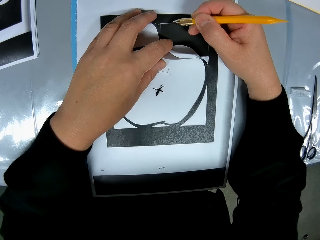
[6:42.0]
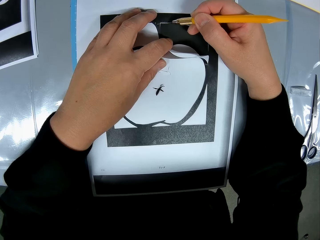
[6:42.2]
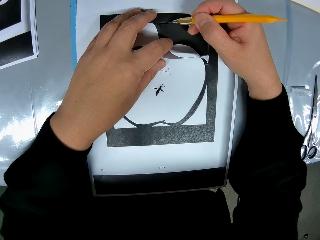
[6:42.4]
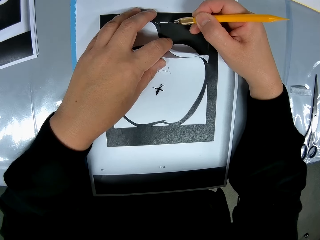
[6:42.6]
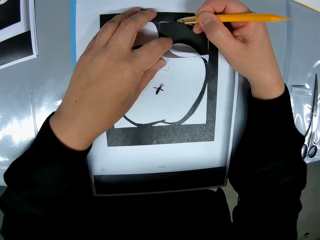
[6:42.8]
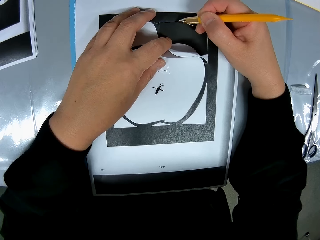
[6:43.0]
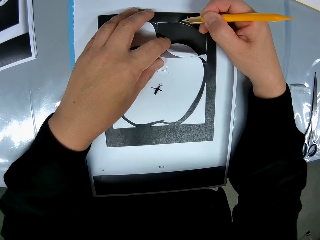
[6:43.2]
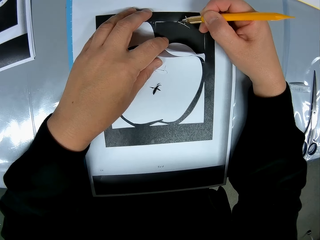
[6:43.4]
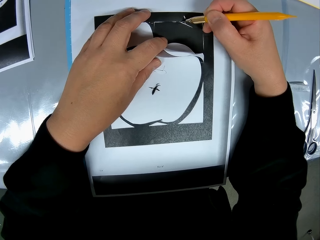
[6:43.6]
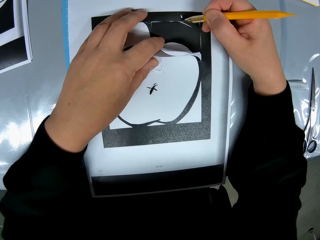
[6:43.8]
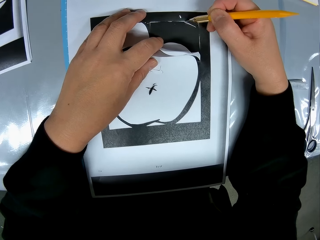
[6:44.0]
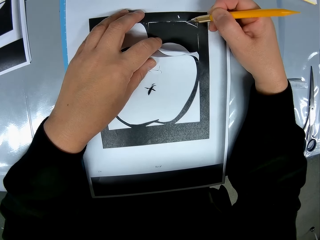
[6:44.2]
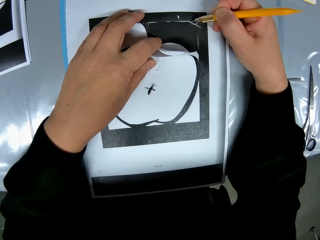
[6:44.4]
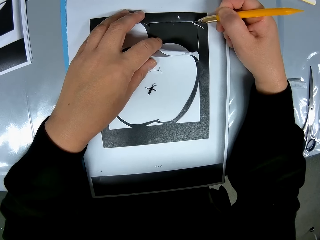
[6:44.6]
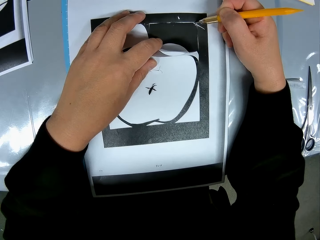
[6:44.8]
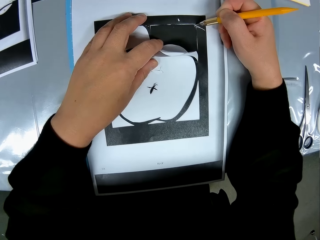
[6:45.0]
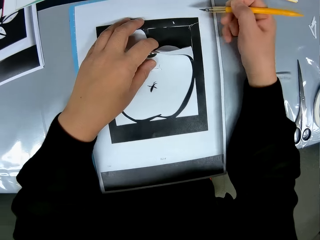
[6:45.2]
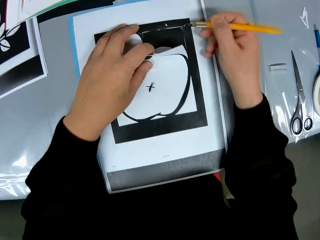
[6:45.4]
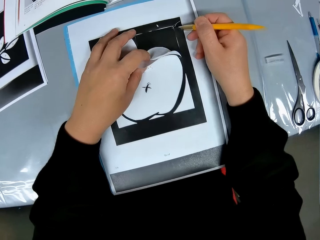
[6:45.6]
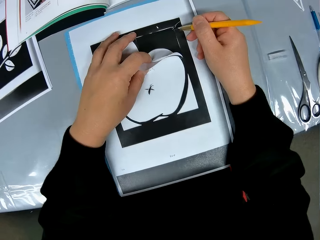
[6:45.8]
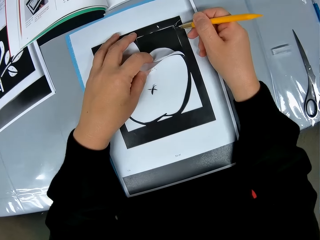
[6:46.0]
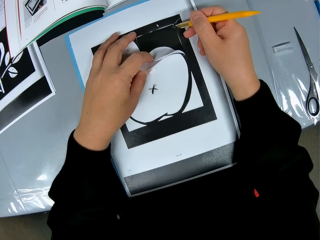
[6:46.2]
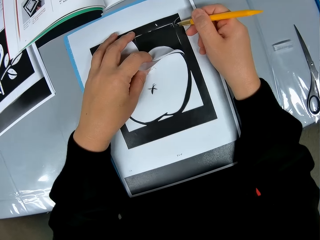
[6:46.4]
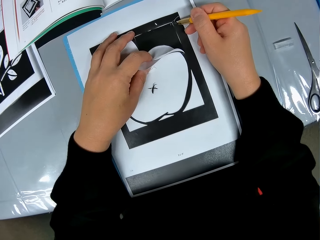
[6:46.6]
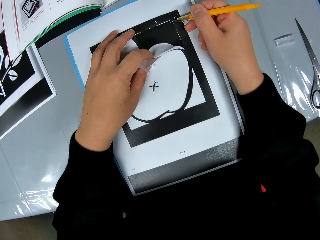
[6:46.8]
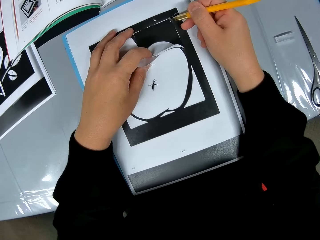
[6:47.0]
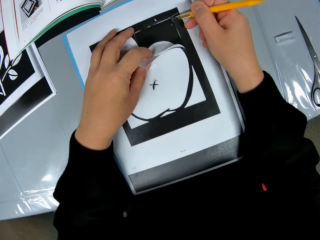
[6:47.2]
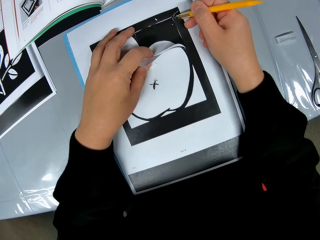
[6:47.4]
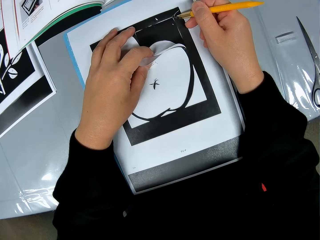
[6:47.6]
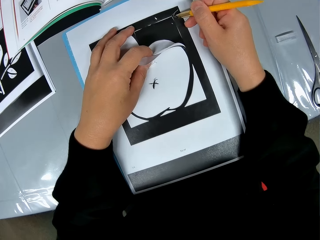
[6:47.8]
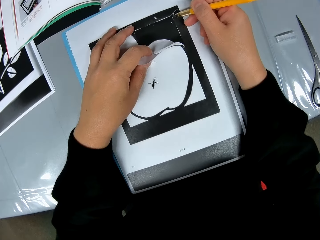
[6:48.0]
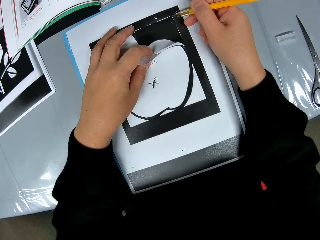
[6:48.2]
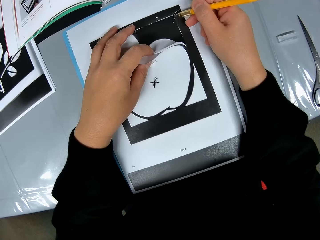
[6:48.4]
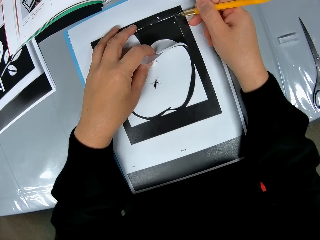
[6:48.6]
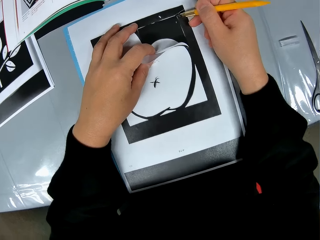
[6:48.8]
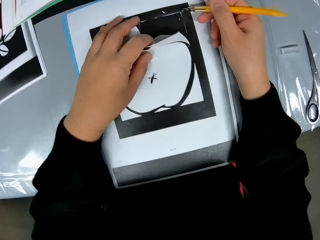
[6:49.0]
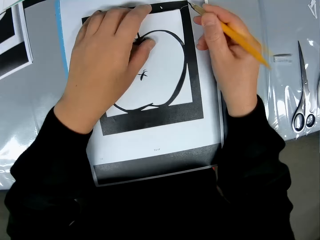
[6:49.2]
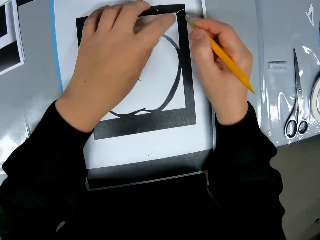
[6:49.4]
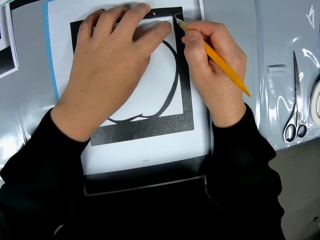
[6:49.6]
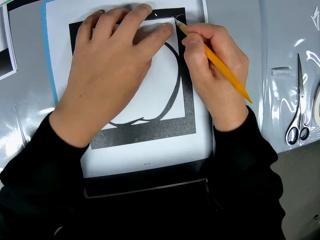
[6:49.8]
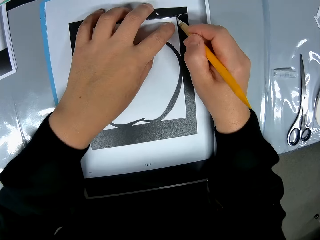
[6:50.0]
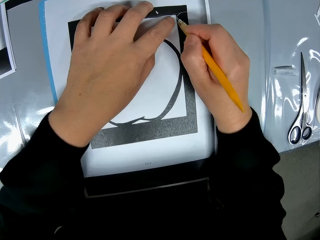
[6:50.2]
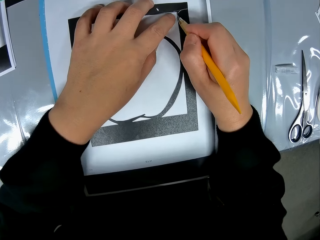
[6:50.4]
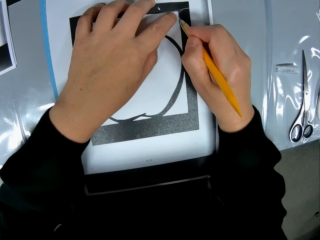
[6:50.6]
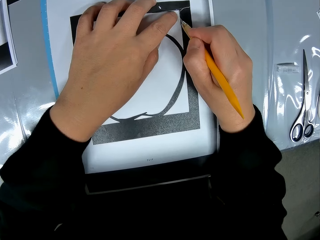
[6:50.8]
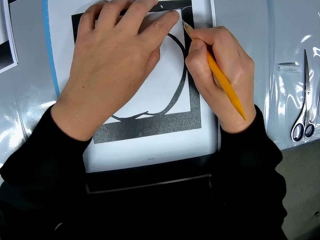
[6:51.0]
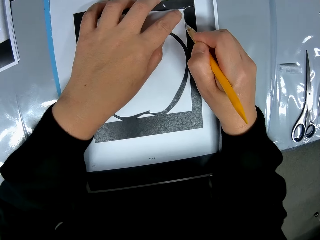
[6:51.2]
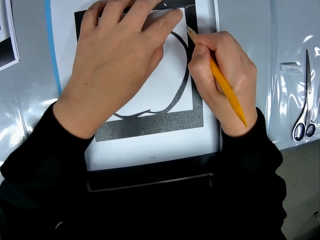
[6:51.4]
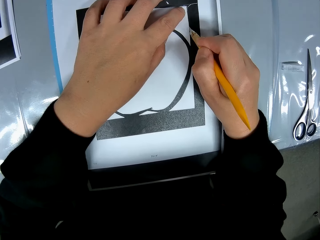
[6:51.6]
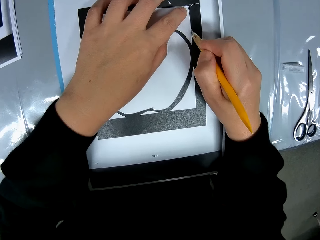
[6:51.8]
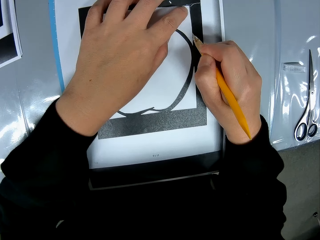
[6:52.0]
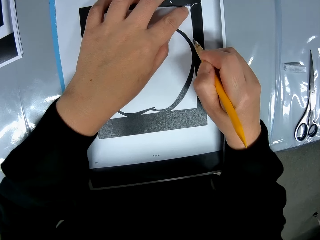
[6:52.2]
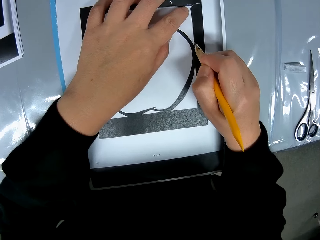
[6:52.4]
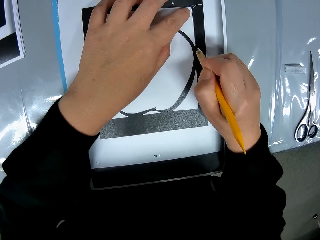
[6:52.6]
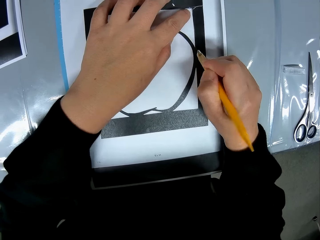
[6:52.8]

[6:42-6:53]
The camera wearer trims a crafting paper. He moves a camera. He closes back the part of the craft from the sheet of paper. He releases a piece of a paper. He cuts the crafting paper. He traces out the craft from the craft sheet with the cutting stencil in his right hand.

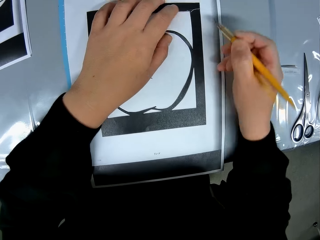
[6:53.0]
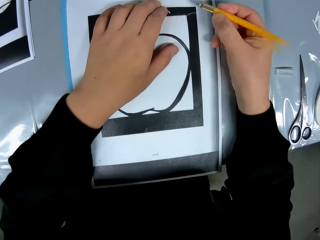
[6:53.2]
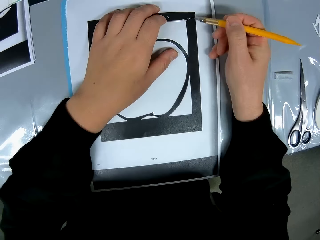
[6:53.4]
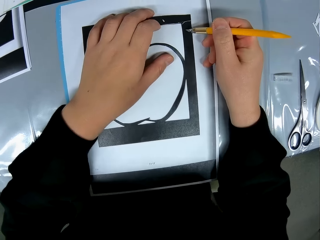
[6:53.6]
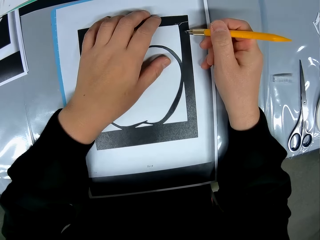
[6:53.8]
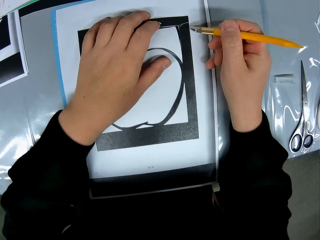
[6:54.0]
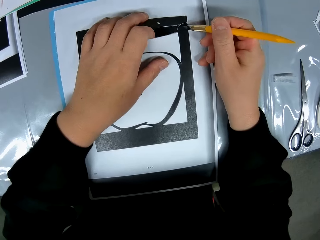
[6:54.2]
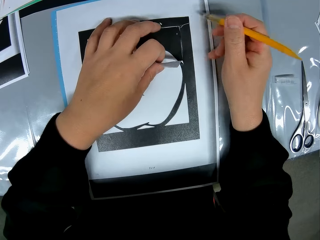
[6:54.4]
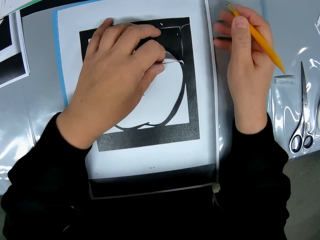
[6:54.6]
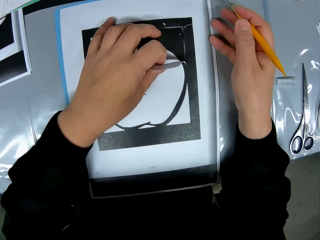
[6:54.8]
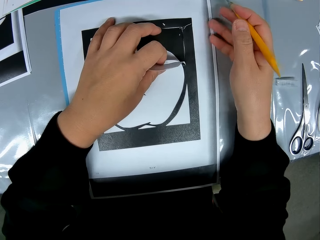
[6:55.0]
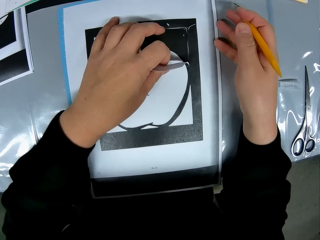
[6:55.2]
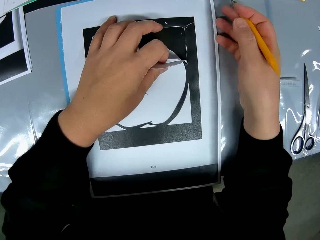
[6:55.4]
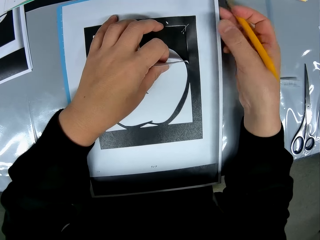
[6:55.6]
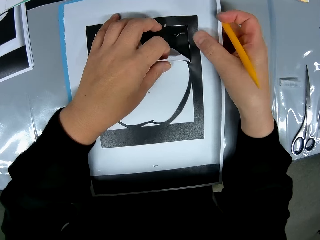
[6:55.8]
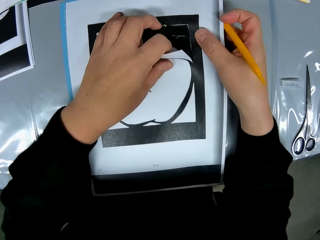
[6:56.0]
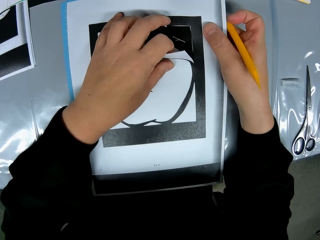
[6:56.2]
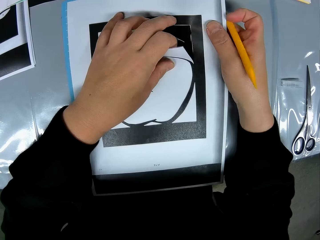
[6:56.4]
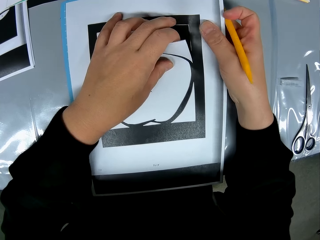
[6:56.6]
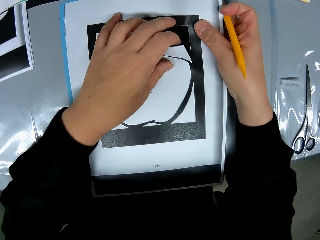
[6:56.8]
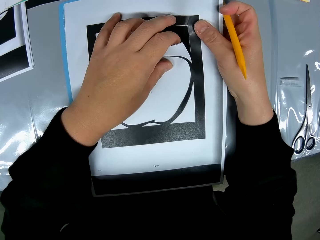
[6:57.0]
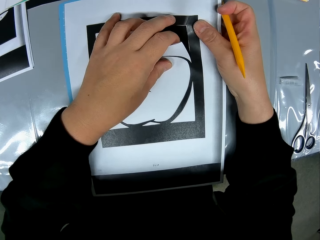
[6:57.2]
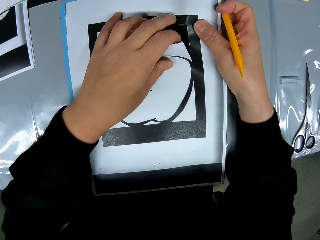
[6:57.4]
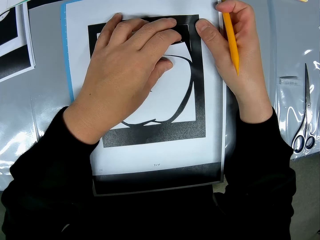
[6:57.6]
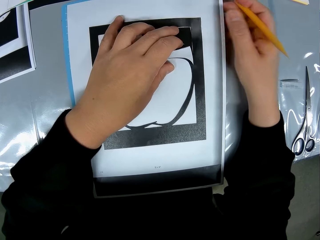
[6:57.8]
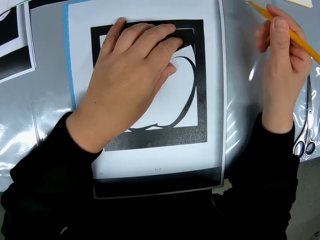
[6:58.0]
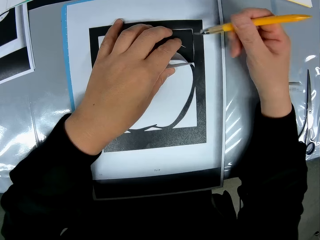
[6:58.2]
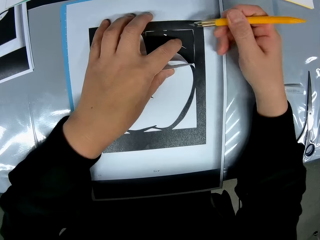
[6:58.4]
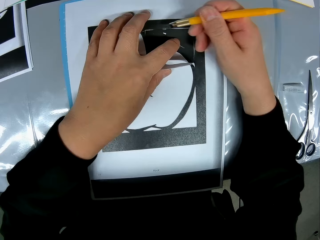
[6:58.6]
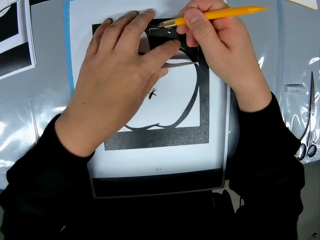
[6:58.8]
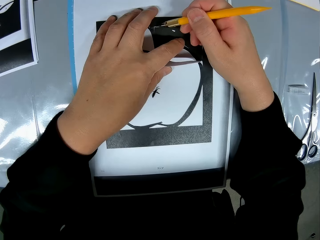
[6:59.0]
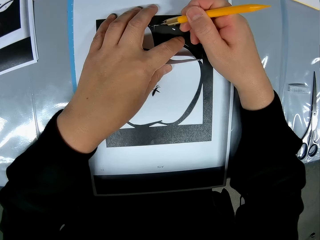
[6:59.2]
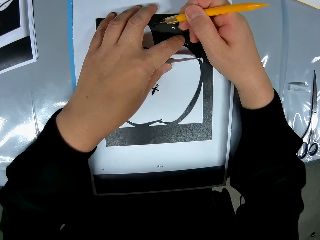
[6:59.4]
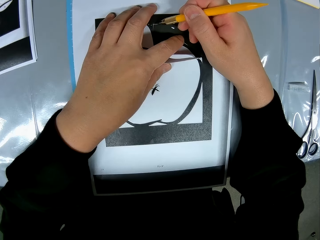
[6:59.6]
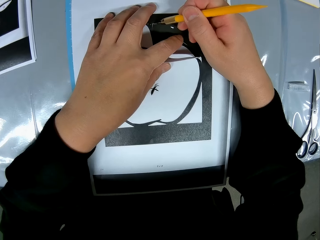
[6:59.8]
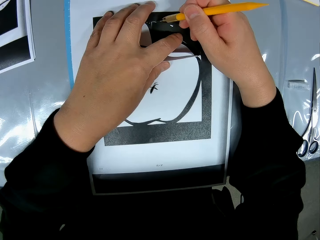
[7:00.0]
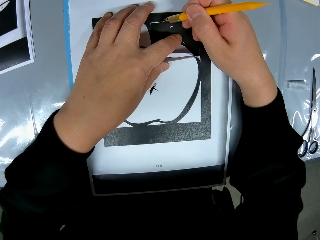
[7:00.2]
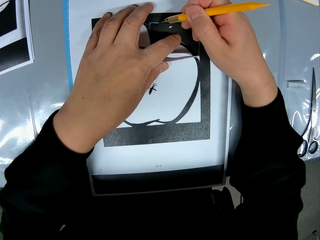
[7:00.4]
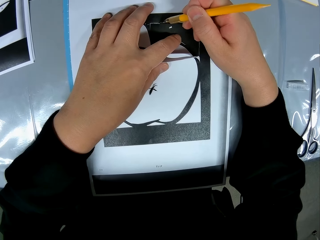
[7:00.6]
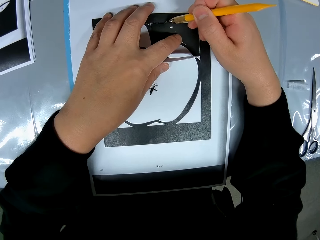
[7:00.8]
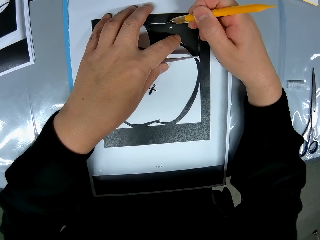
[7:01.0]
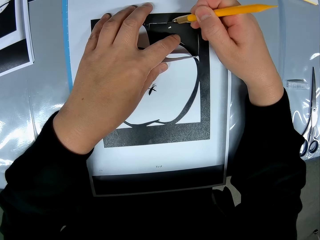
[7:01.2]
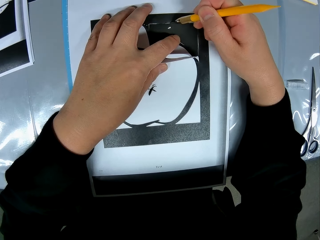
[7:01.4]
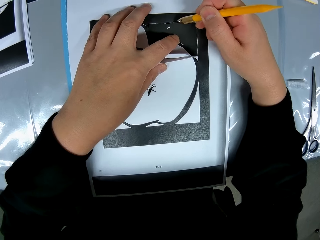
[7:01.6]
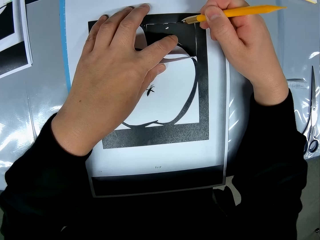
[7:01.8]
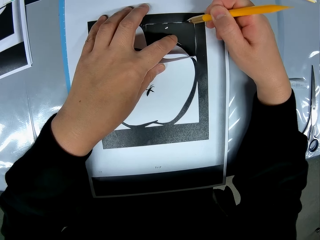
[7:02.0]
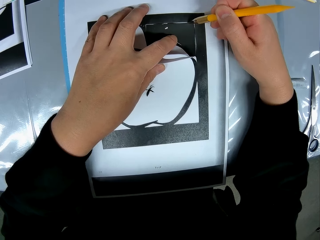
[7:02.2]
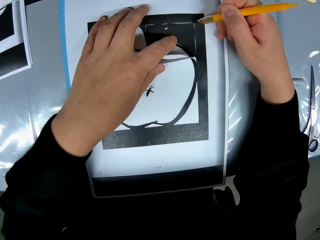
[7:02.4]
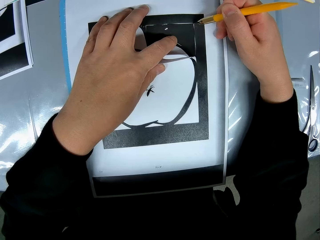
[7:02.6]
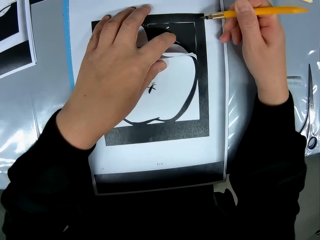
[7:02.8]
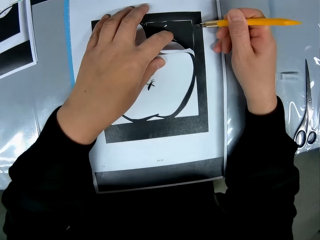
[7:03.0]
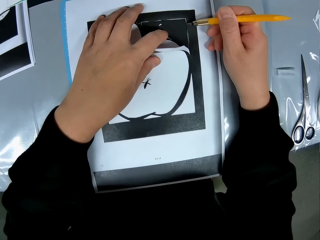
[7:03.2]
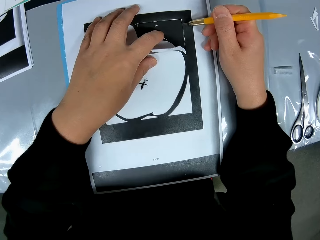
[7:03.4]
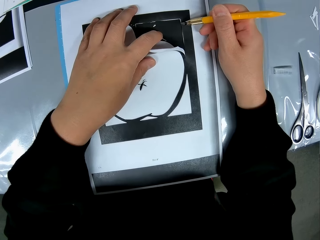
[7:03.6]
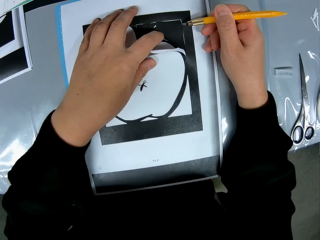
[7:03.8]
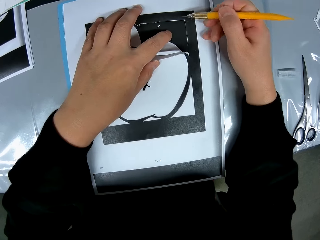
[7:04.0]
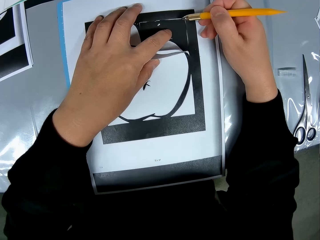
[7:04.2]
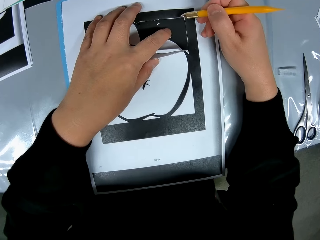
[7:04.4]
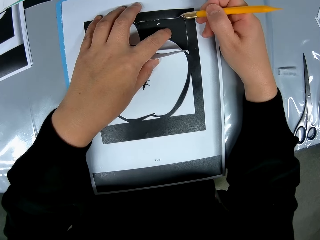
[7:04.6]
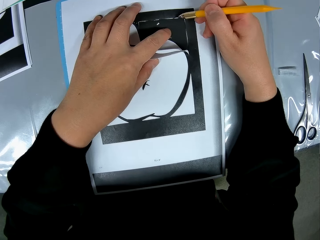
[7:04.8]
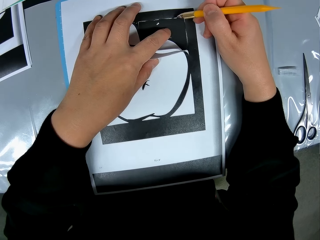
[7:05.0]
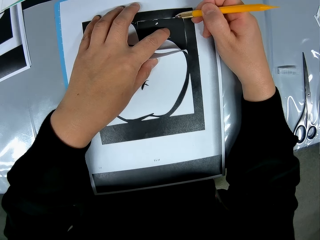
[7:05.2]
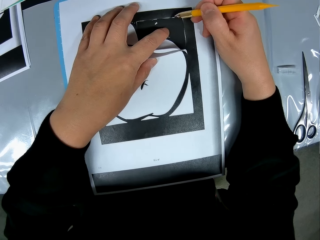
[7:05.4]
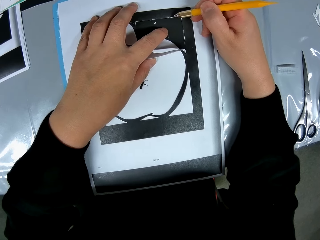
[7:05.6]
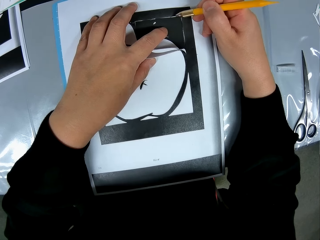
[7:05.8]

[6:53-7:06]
The camera wearer moves his hands. He opens up the part of the craft from the craft sheet with his left hand. He holds a crafting paper with his left hand. He holds the crafting paper with his right hand. He adjusts the craft sheet on the self-healing cutting mat with his right hand. He releases the crafting paper. He trims the crafting paper. He traces out the craft from the craft sheet with the cutting stencil in his right hand. He lifts a paper cutter. He cuts the crafting paper.
